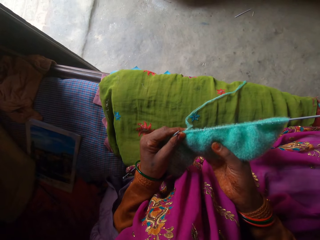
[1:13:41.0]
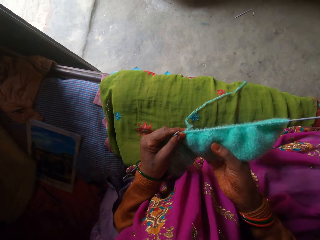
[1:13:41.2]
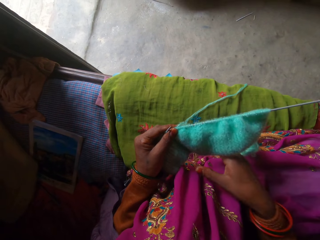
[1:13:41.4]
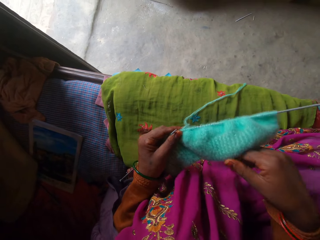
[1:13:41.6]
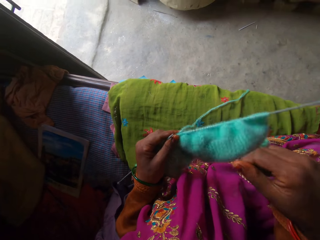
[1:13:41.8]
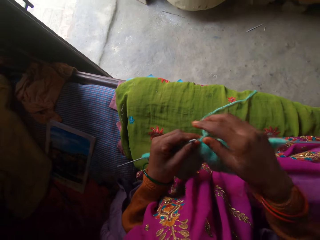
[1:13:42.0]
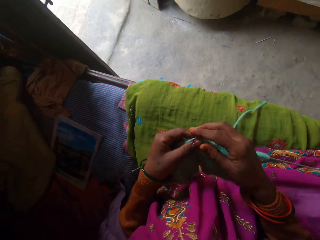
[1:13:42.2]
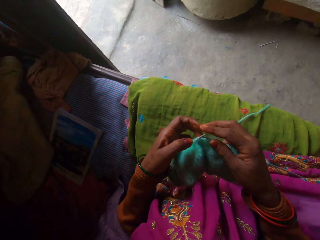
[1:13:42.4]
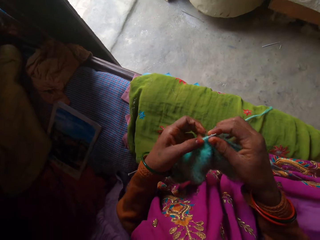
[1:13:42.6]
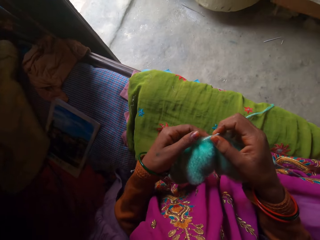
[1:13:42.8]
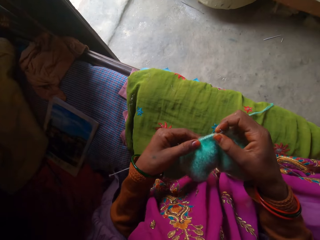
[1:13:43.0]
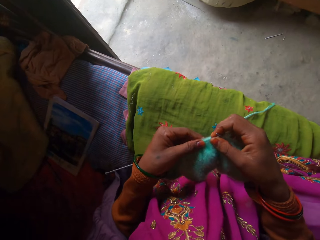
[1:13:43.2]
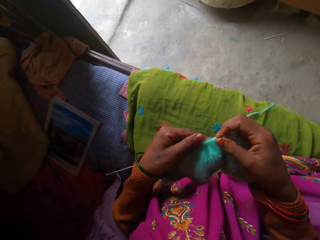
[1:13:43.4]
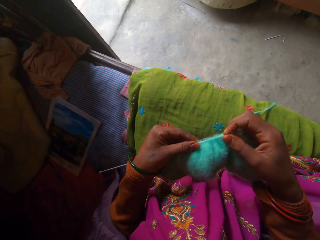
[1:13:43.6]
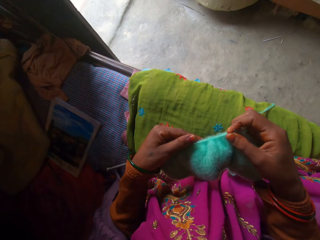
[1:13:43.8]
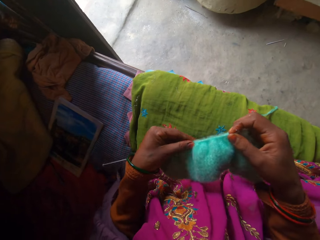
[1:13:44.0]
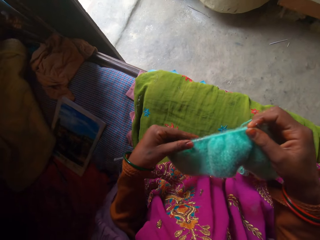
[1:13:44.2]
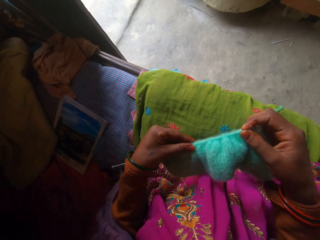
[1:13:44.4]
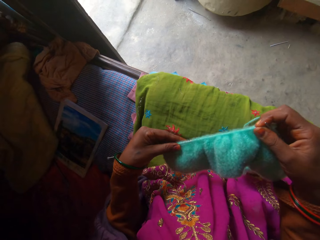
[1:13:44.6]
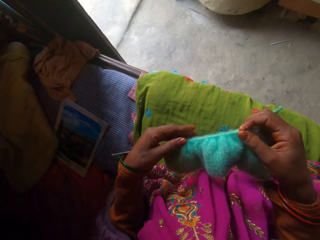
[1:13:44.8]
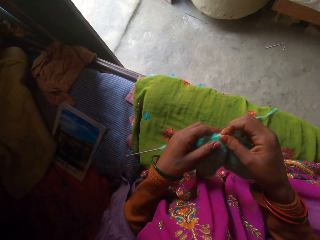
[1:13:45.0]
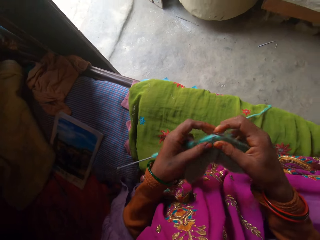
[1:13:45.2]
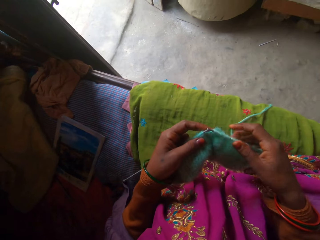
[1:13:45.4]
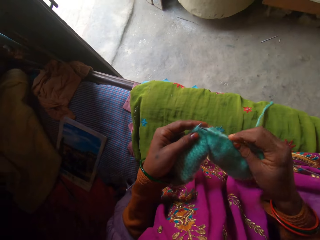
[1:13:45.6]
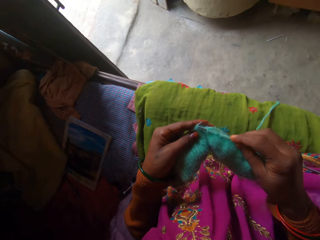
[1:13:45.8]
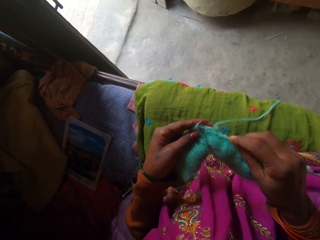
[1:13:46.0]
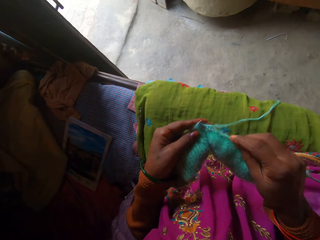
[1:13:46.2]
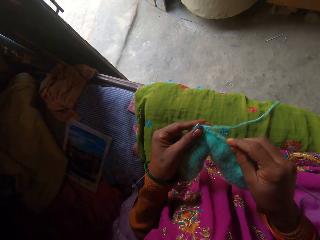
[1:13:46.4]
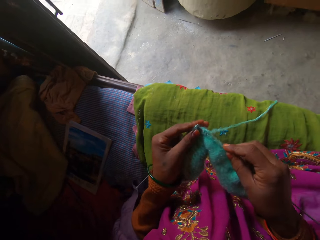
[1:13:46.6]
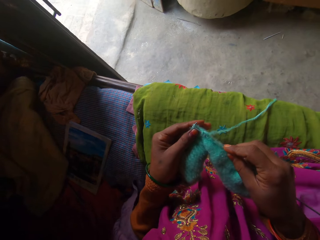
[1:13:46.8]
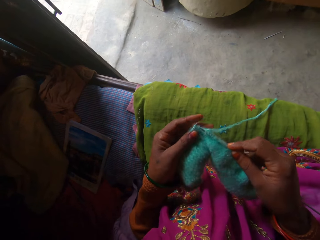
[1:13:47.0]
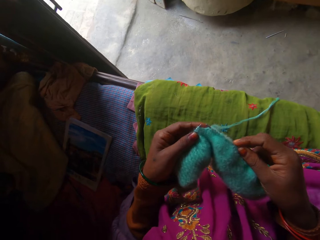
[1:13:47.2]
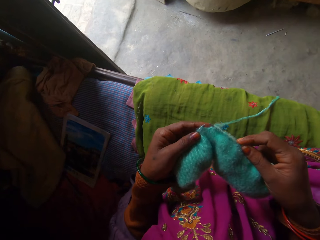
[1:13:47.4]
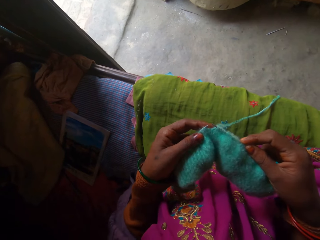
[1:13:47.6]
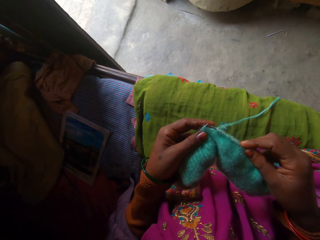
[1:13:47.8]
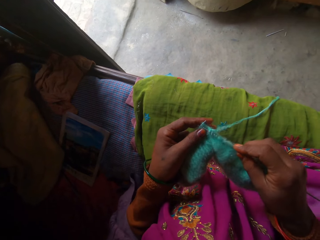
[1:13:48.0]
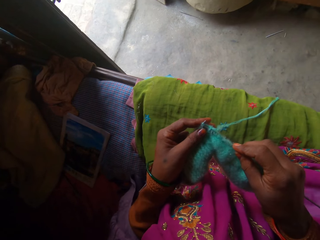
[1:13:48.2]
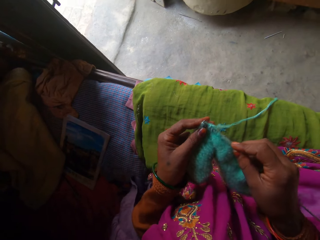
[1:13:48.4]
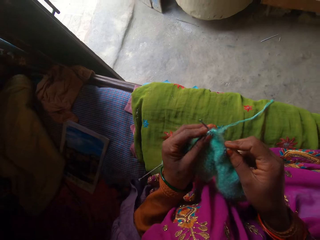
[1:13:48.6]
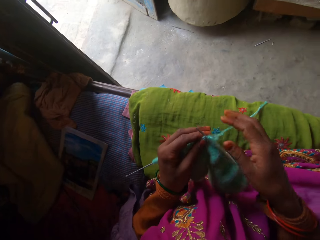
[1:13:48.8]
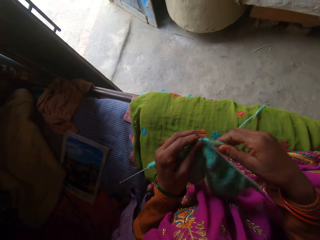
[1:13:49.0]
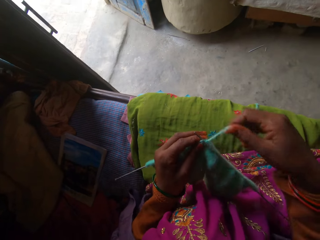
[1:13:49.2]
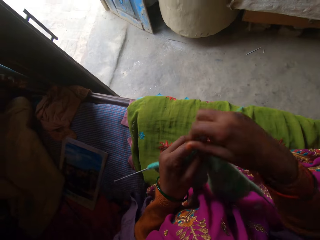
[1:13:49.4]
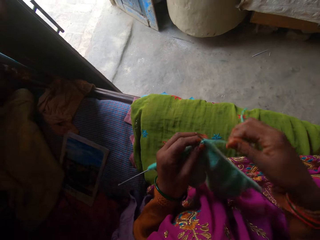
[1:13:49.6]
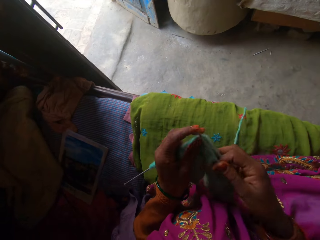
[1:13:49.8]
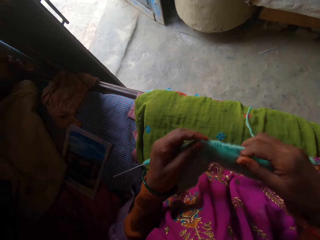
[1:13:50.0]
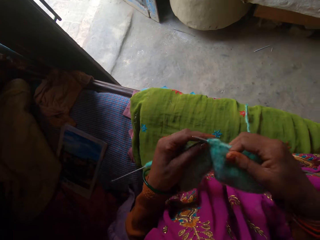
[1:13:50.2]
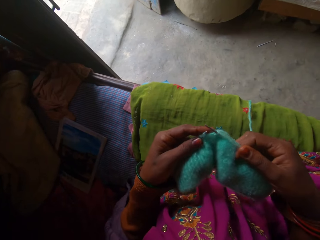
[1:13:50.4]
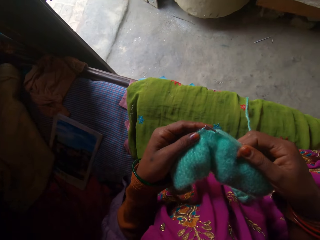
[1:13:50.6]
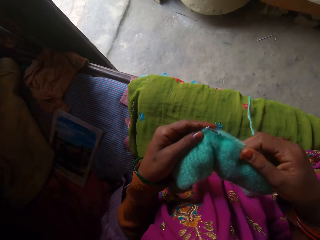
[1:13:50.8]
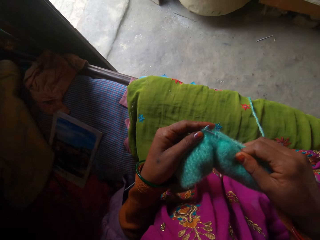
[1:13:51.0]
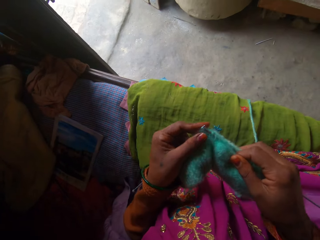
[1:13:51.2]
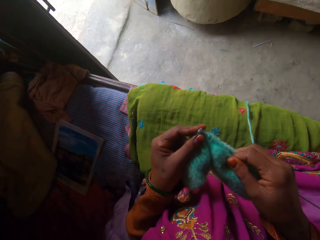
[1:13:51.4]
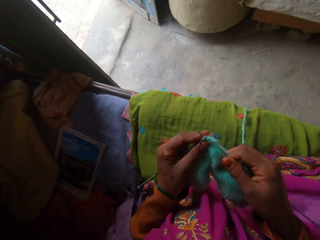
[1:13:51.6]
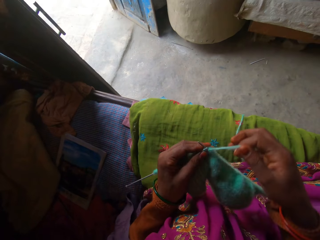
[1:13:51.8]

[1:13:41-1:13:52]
The camera wearer holds the fabric on the knitting needle with her right hand. She pulls the fabric on the knitting needle with her left hand. She knits the fabric with a pair of knitting needles and a yarn in both hands.

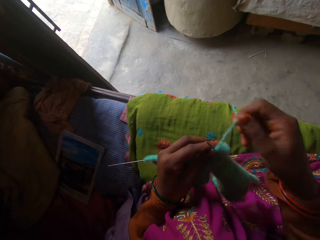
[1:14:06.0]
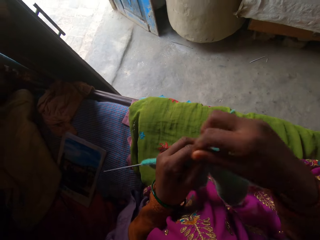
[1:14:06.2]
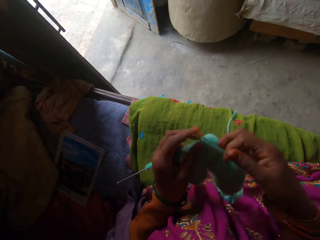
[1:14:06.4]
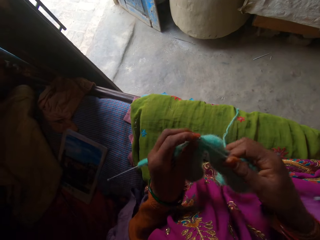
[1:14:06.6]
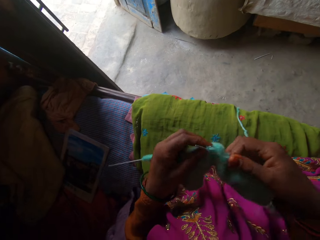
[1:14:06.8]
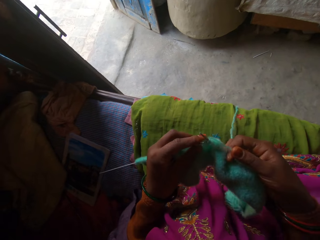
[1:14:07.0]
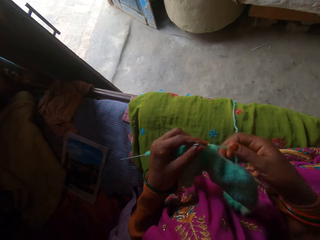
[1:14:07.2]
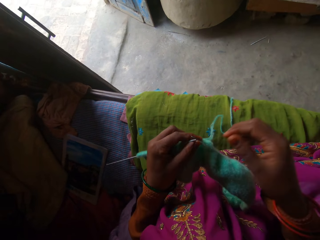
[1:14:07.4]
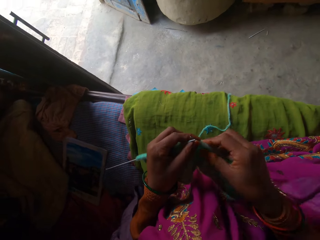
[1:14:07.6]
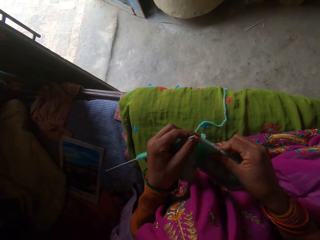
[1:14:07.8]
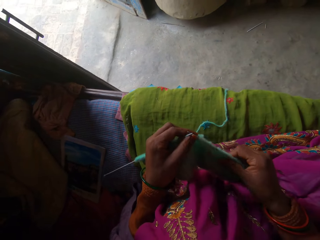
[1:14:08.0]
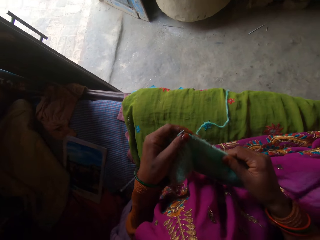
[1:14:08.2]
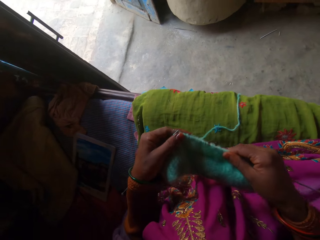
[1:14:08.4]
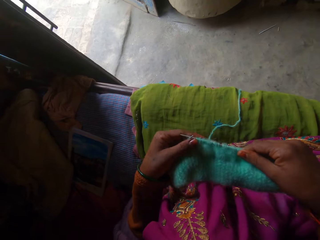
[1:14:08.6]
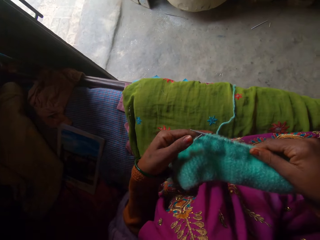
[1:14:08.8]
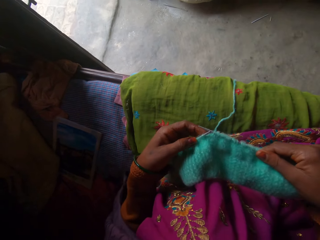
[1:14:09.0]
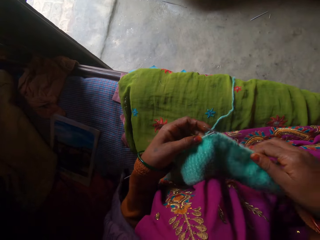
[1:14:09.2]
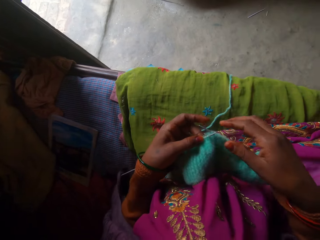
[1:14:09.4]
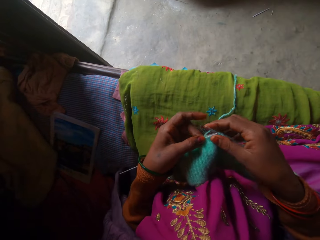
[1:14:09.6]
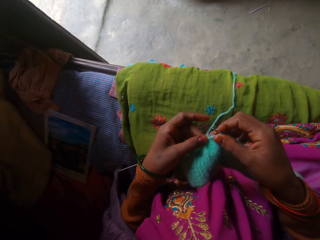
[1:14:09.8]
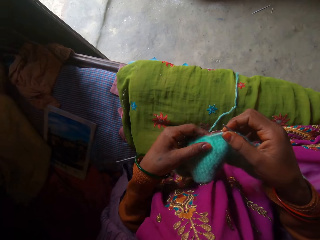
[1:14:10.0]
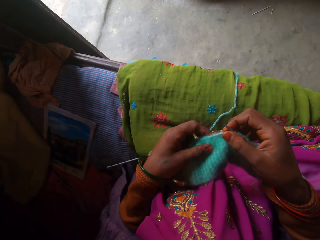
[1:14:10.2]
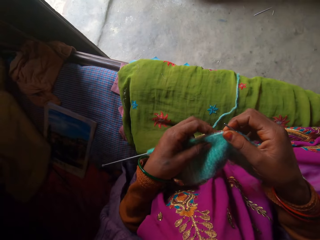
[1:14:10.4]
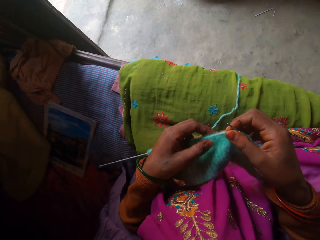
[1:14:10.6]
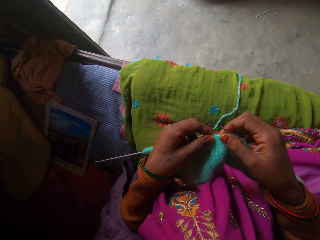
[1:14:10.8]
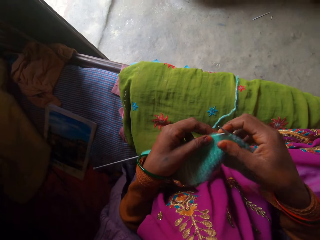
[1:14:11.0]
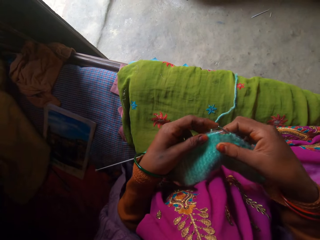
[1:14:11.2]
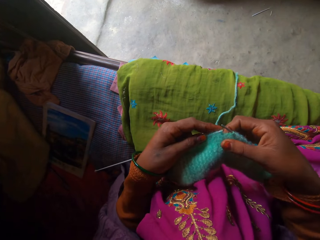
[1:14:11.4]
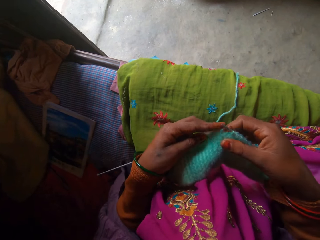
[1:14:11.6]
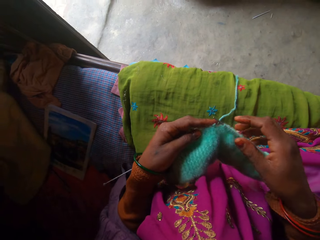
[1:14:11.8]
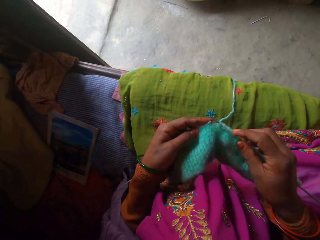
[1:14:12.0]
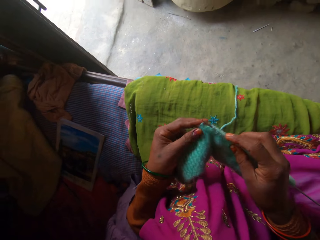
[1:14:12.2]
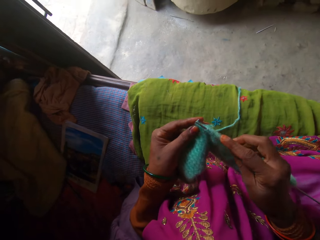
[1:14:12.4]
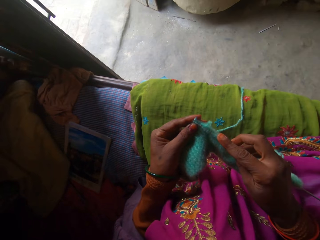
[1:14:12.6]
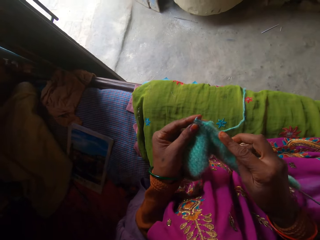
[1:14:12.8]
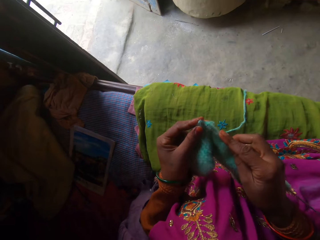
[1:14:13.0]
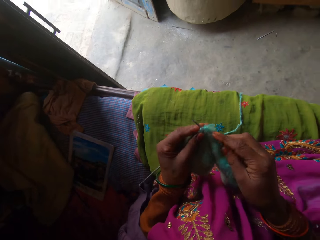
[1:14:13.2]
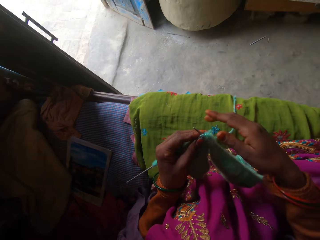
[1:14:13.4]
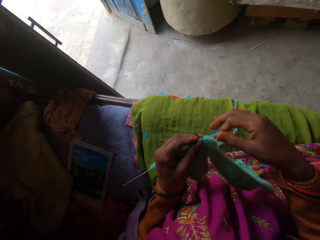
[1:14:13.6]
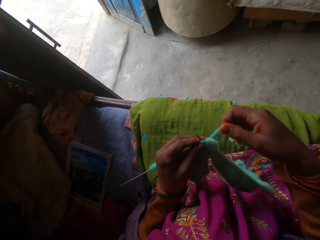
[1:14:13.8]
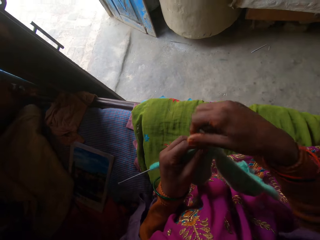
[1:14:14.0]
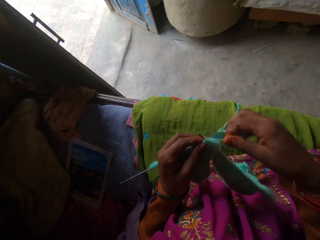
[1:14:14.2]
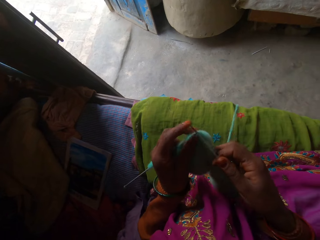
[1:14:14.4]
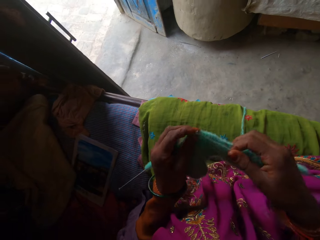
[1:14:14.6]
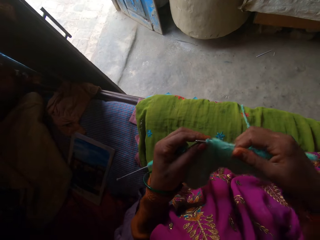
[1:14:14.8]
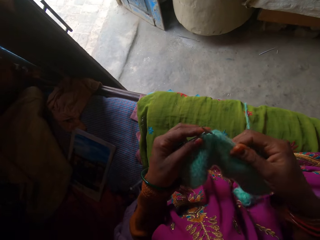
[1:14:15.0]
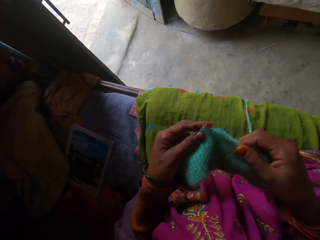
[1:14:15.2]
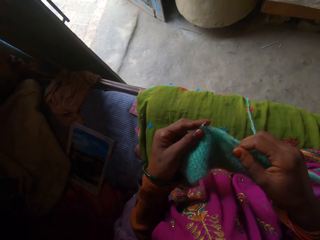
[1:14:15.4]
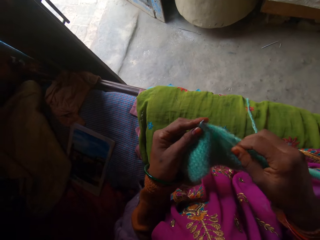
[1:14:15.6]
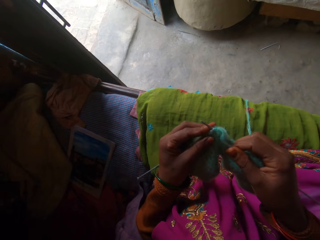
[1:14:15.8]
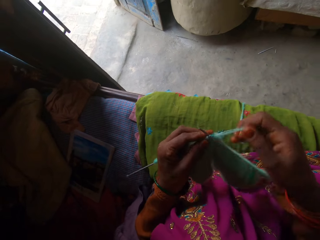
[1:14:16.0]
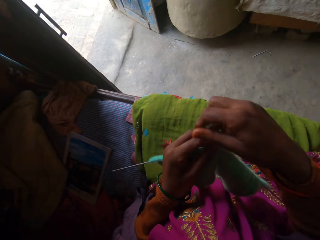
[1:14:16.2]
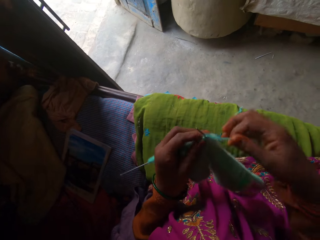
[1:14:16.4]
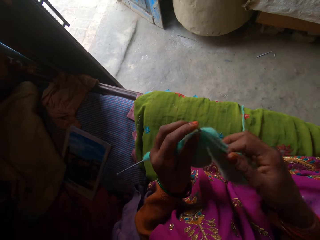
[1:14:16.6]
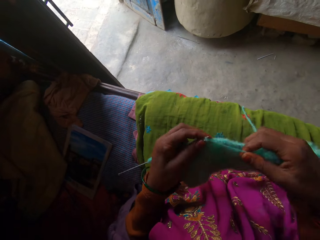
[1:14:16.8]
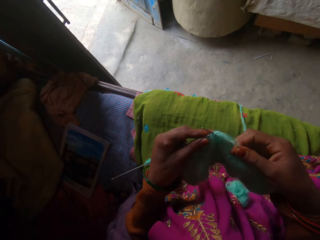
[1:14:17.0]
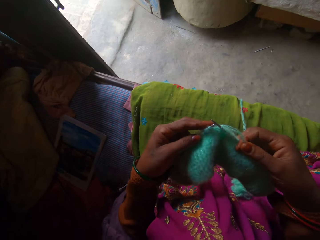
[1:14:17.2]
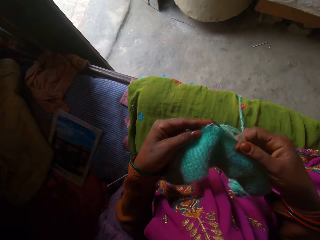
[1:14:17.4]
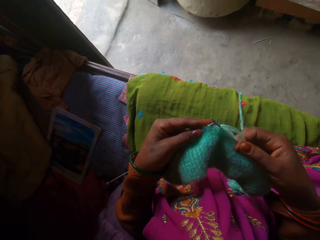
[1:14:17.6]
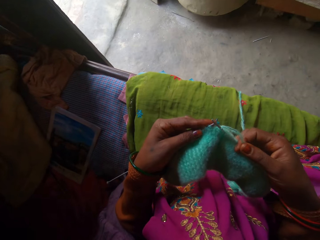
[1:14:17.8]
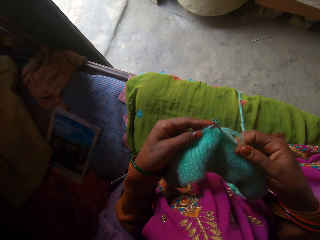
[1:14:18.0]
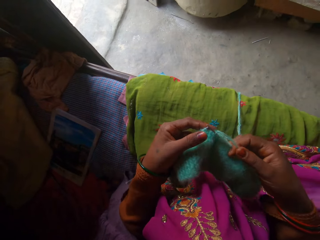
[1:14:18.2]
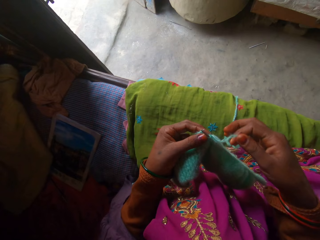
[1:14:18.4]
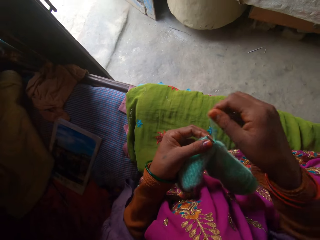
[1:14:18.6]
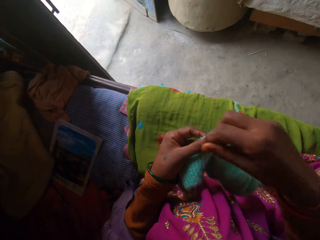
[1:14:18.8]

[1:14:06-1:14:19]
The camera wearer holds the fabric on the knitting needle with her left hand. She pulls the fabric on the knitting needle with her right hand. She holds the fabric on the knitting needle with both hands. She knits the fabric with a pair of knitting needles and a yarn in both hands.
